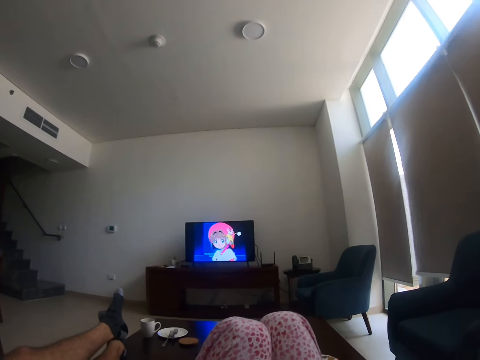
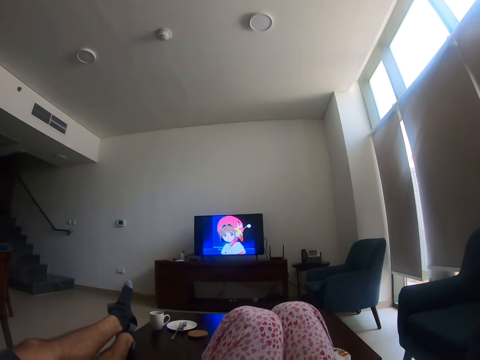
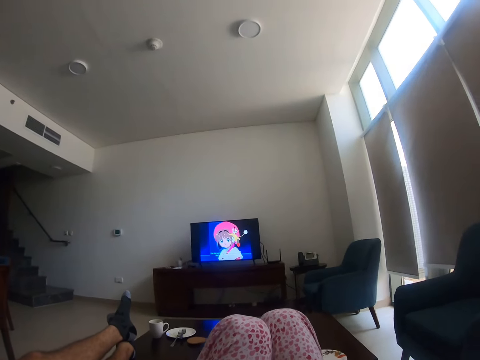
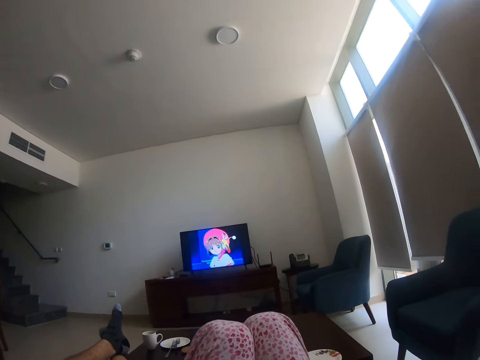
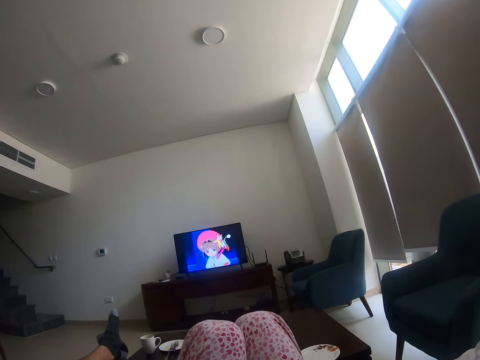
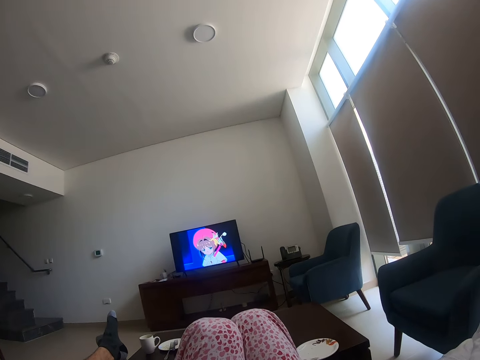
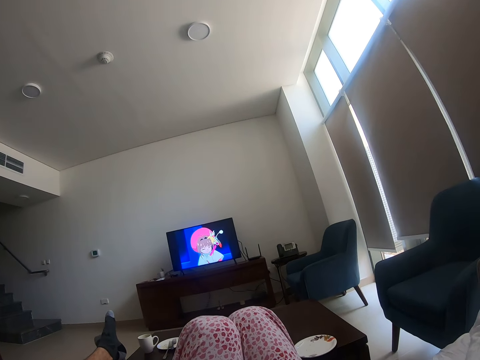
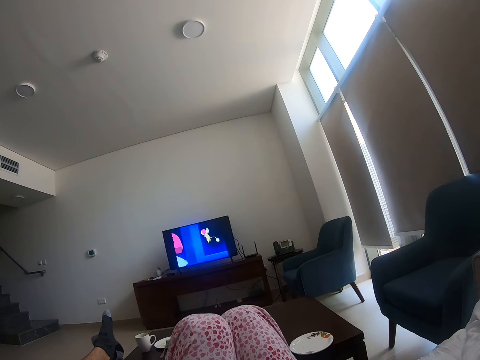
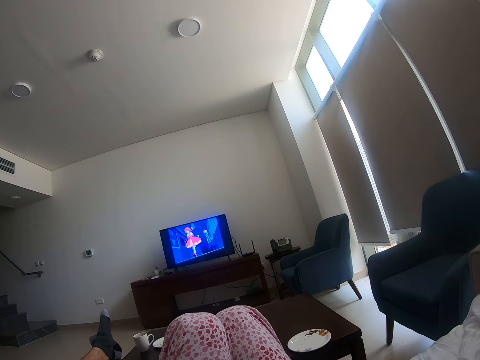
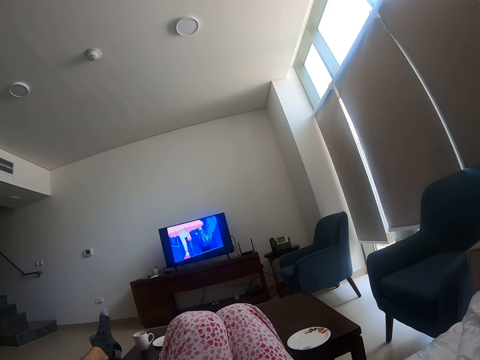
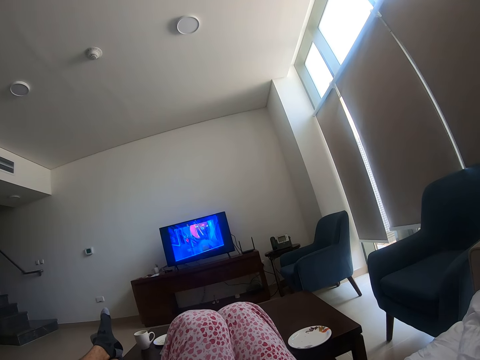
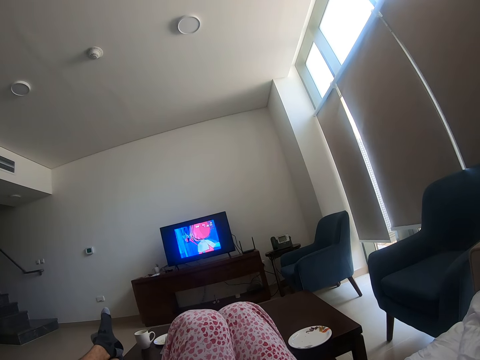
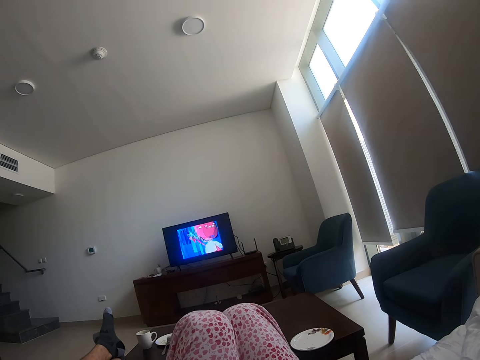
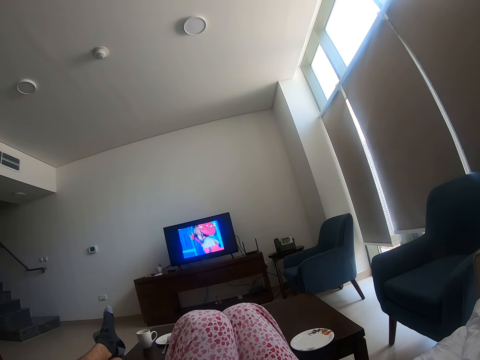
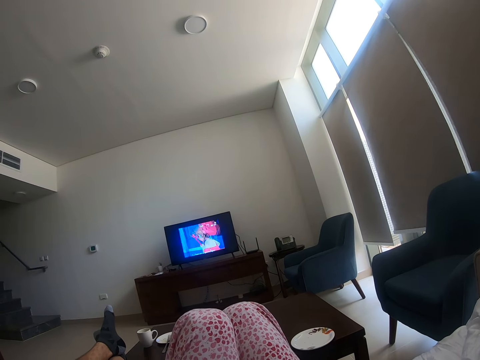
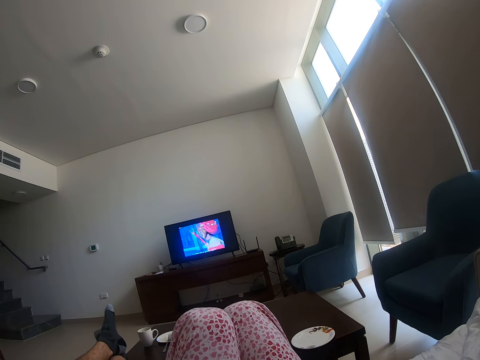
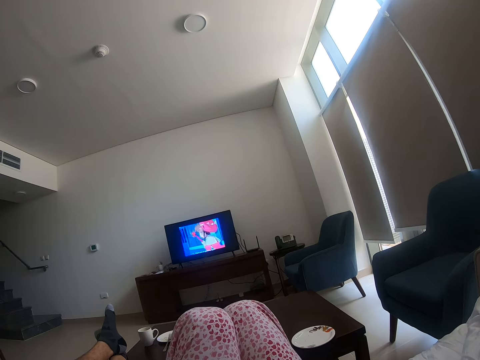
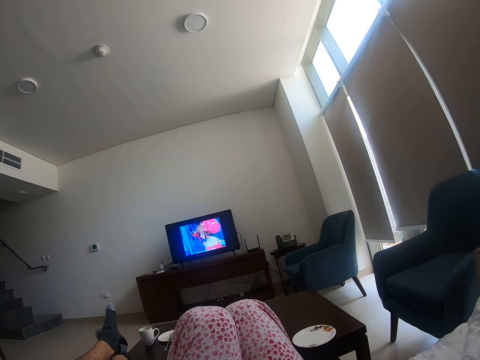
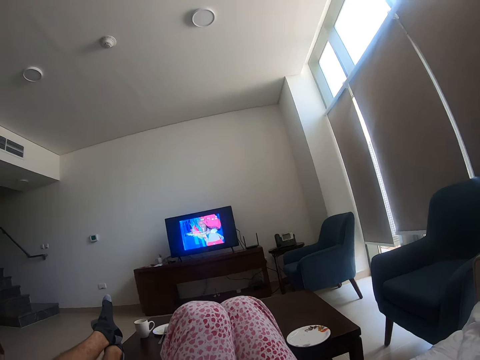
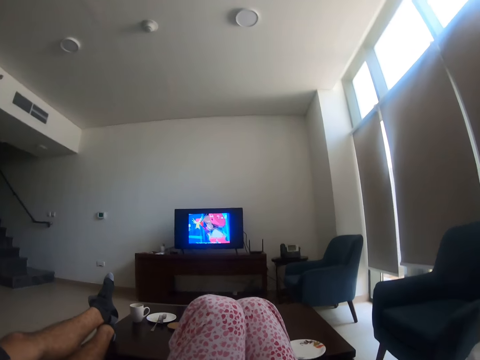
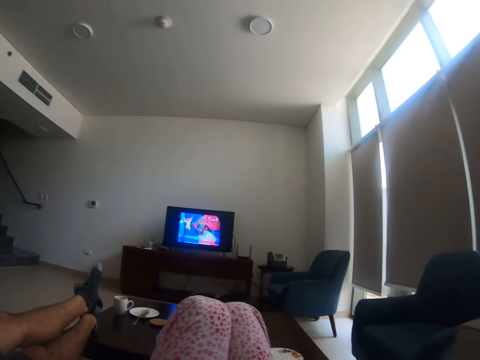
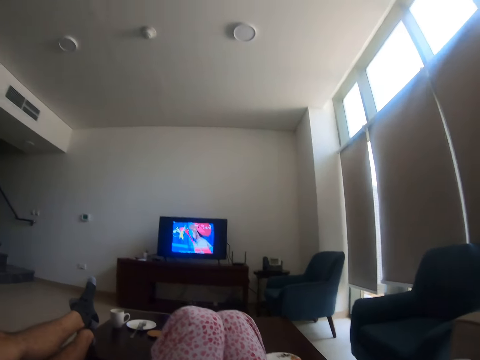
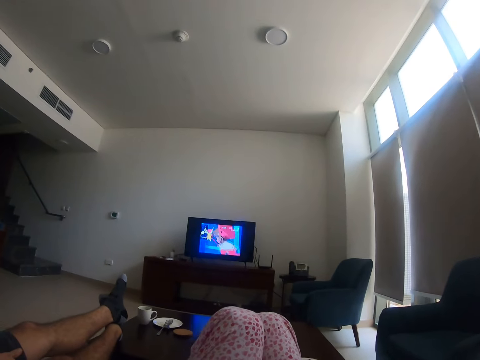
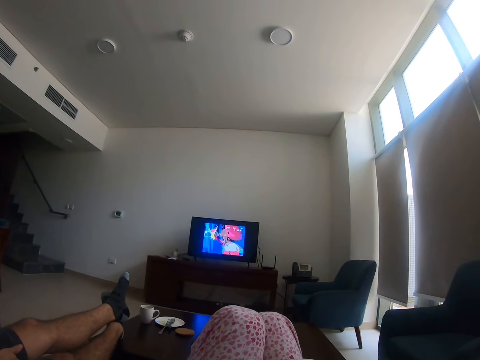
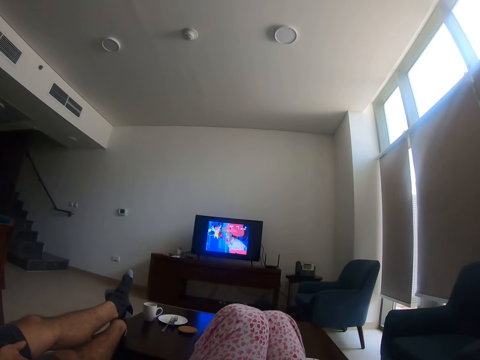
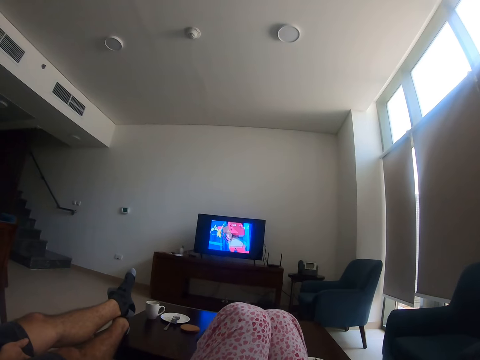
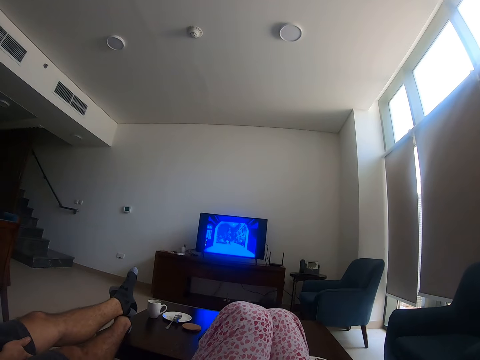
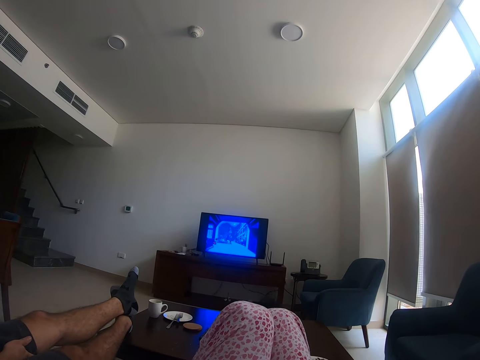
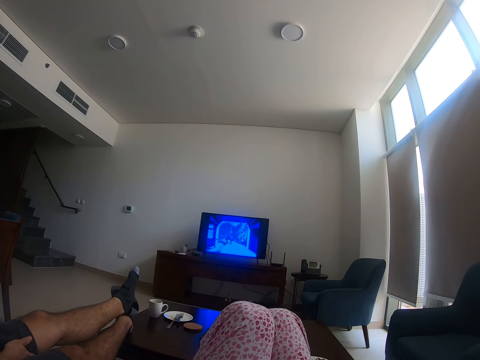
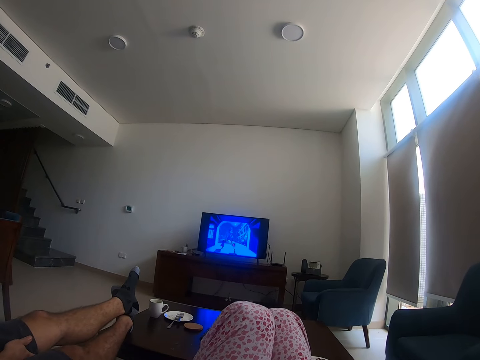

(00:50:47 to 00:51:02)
The camera wearer watches television. She moves her body.

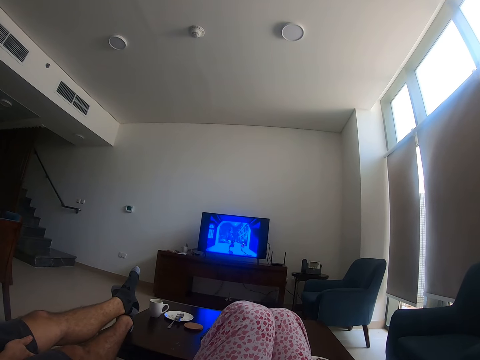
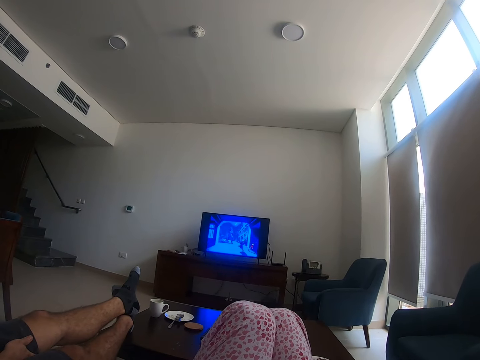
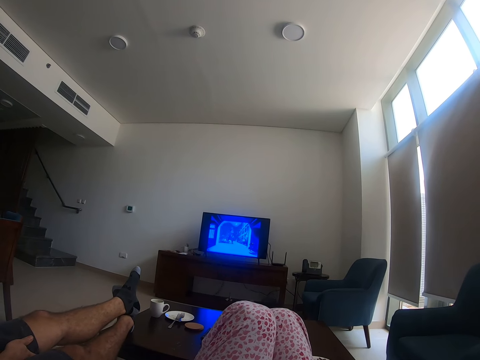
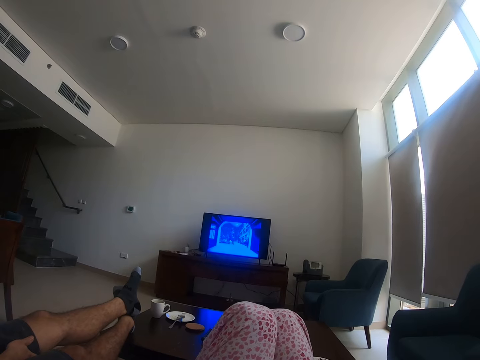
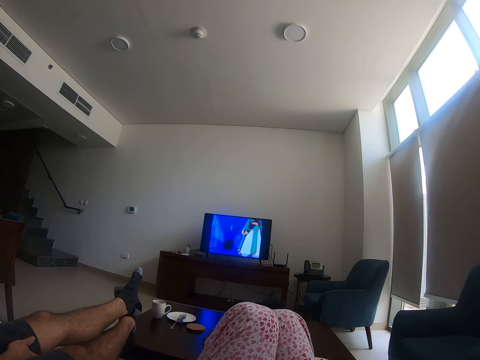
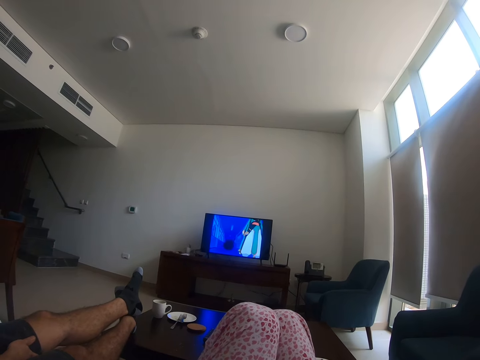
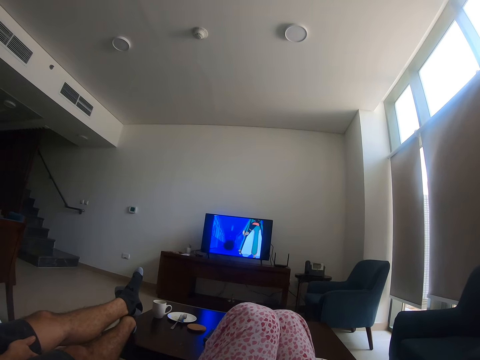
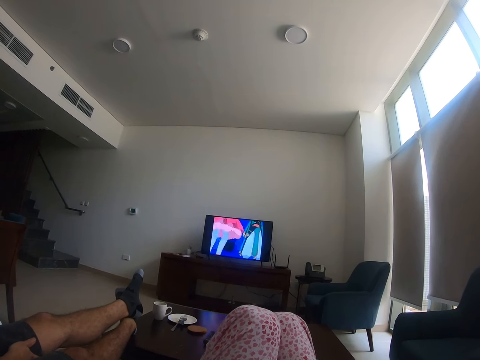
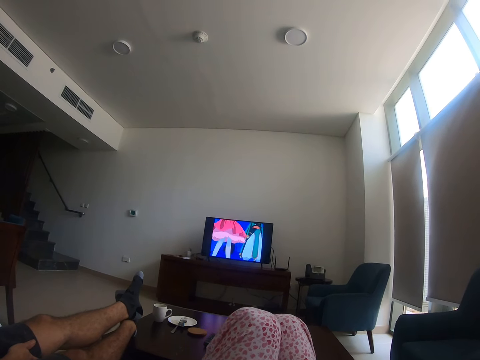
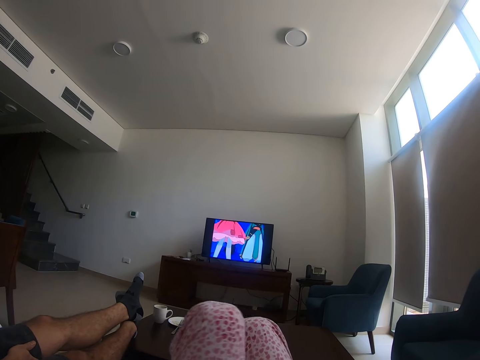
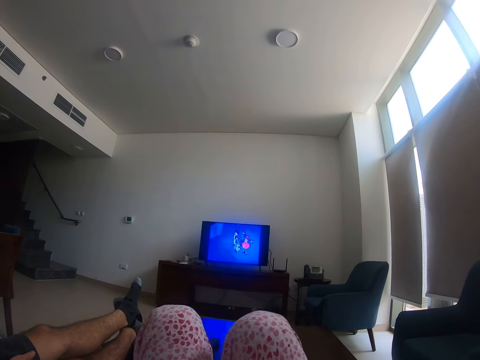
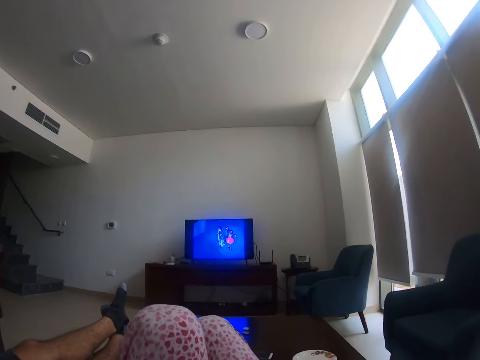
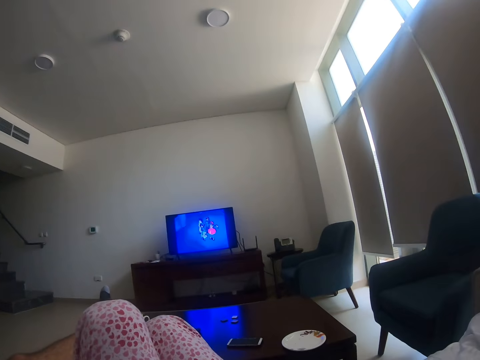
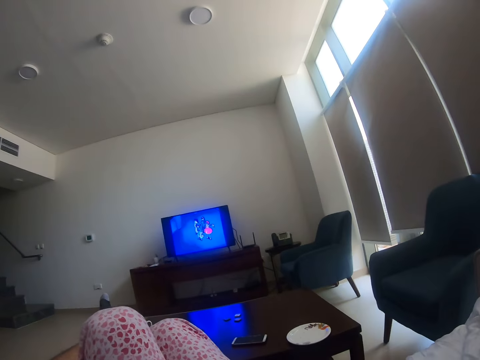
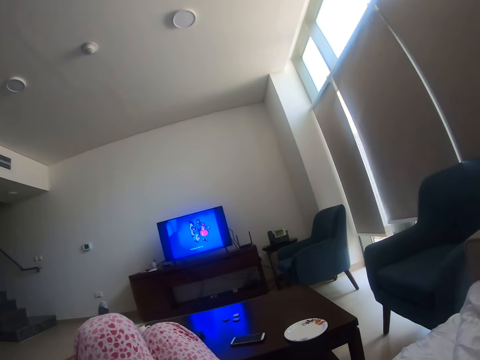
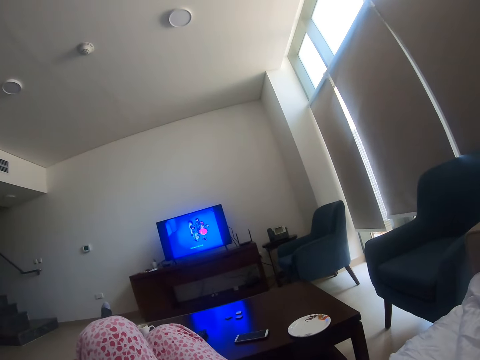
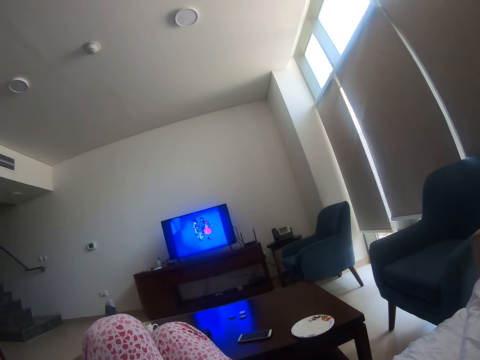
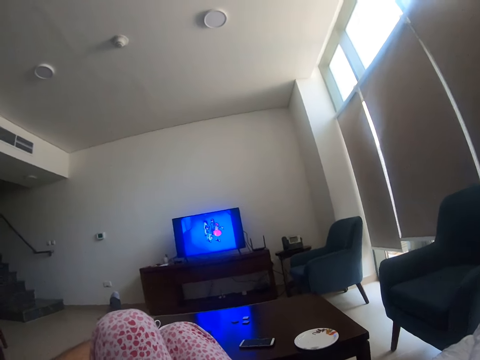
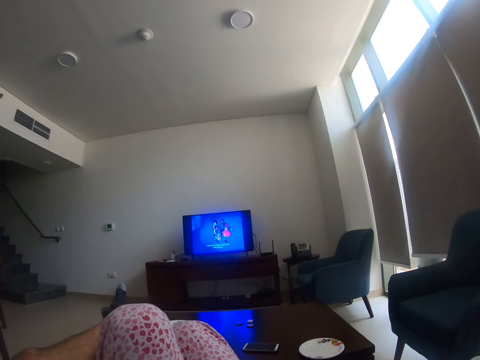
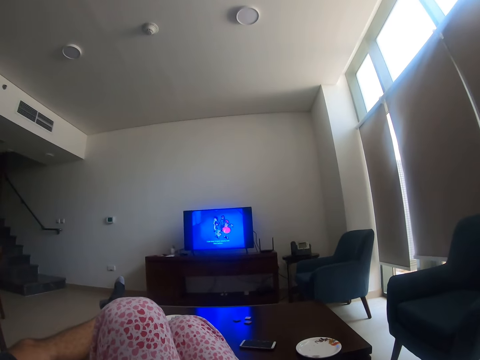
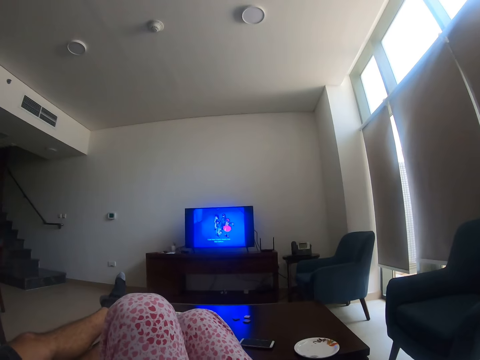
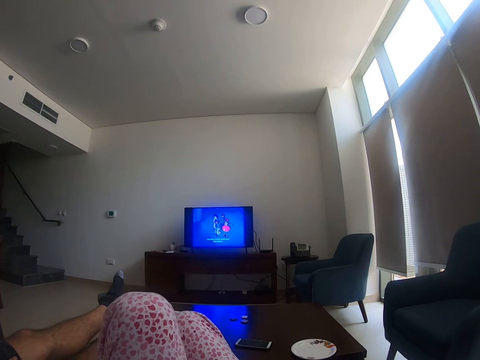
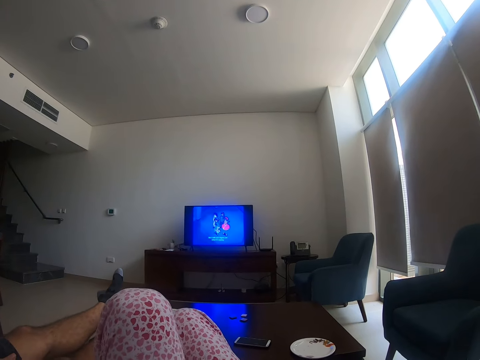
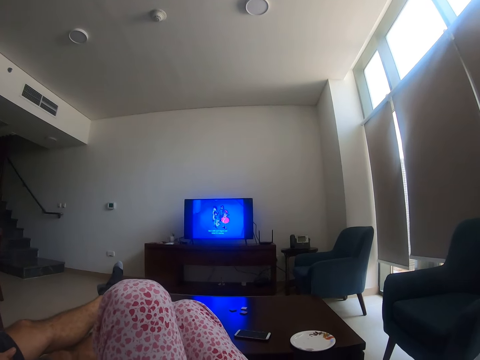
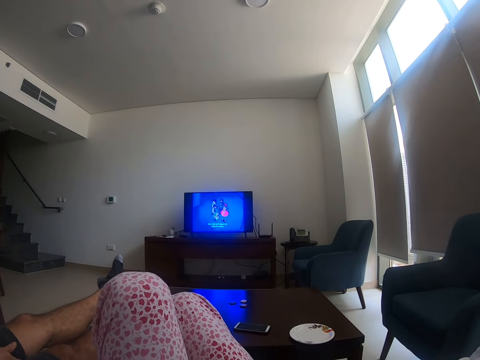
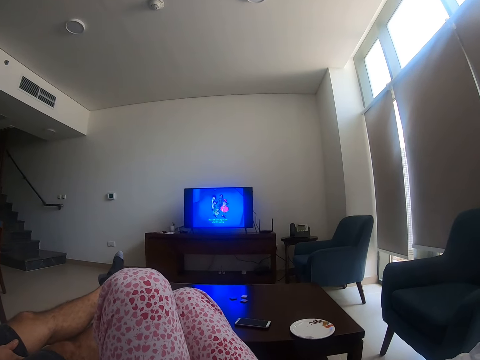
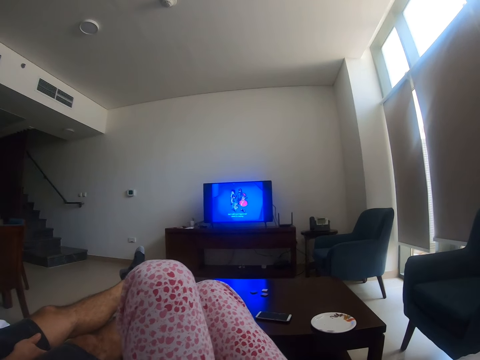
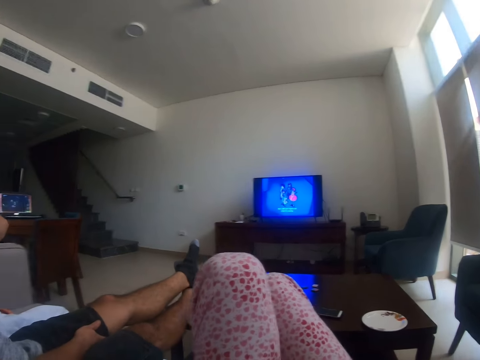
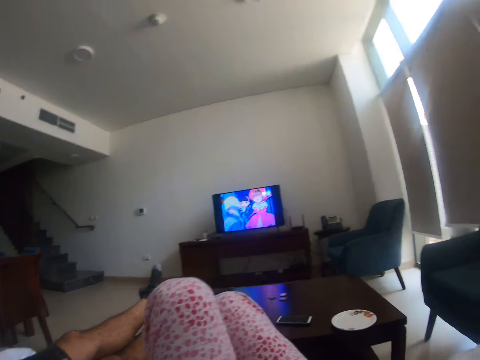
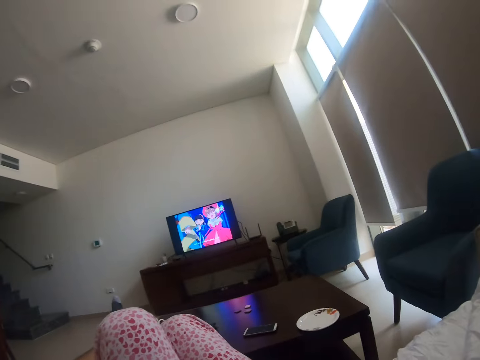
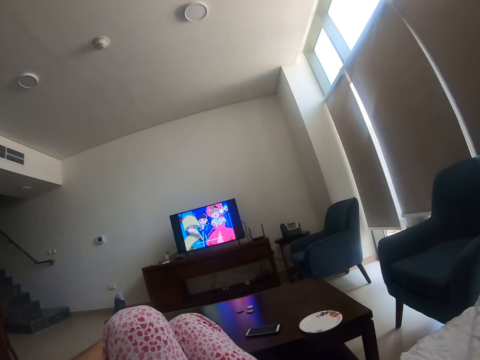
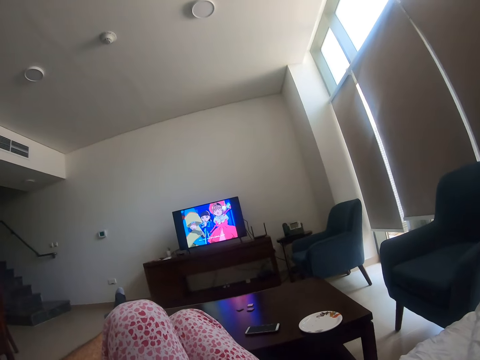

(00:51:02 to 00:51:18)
The camera wearer moves her legs. She drinks the water in the glass.
